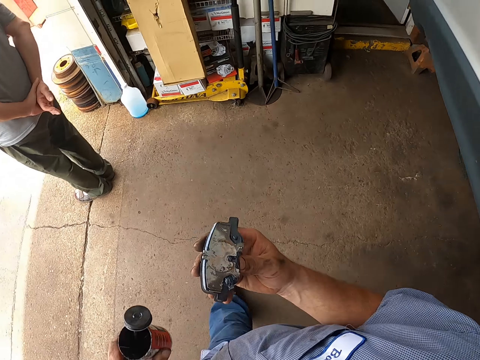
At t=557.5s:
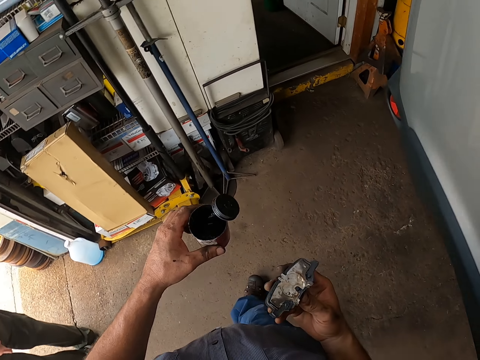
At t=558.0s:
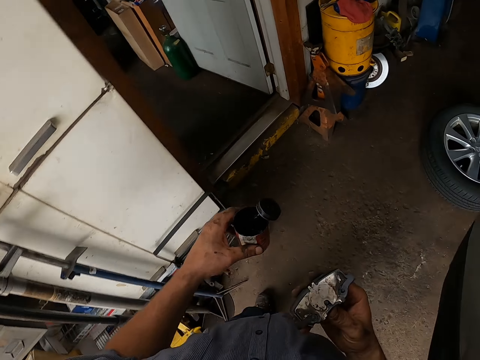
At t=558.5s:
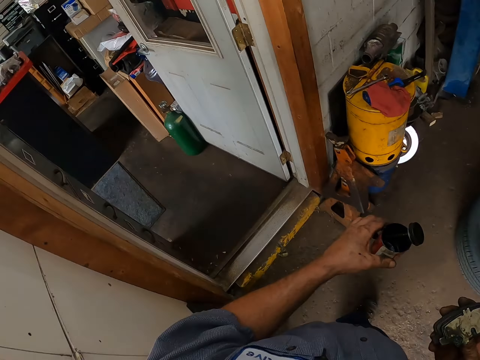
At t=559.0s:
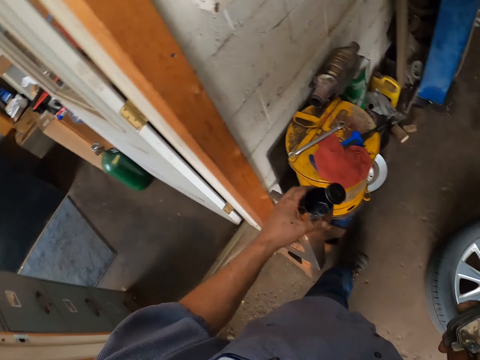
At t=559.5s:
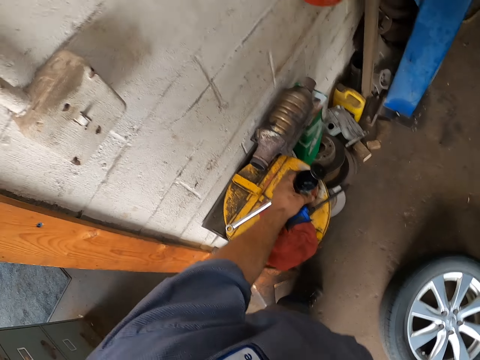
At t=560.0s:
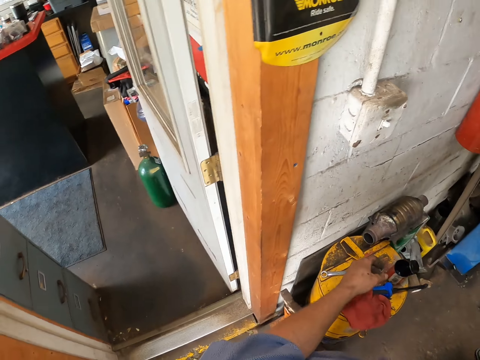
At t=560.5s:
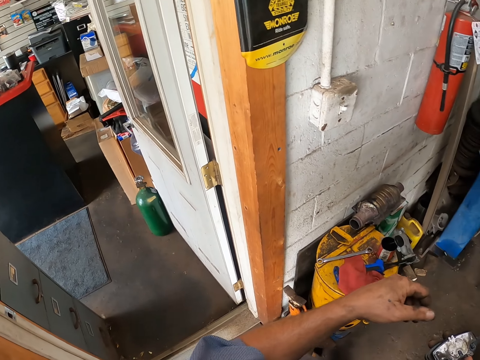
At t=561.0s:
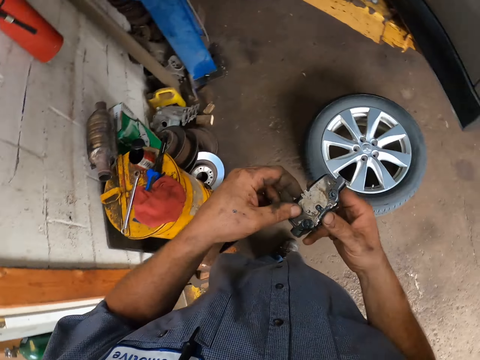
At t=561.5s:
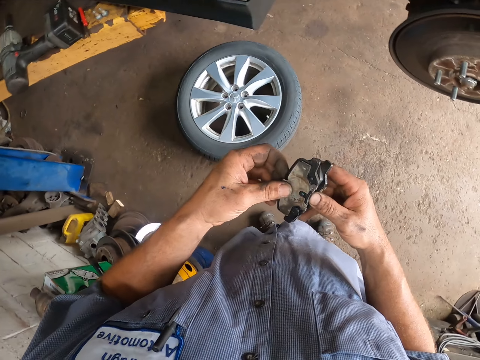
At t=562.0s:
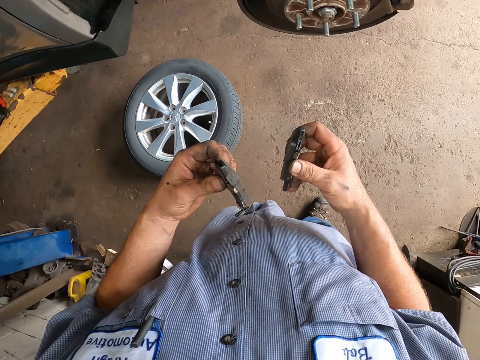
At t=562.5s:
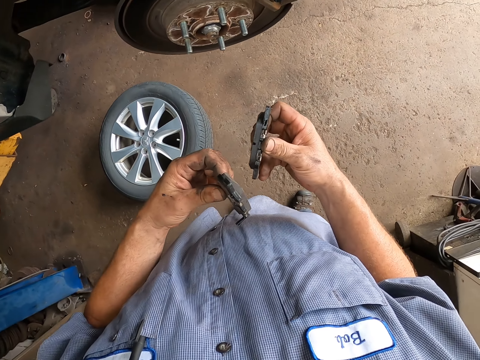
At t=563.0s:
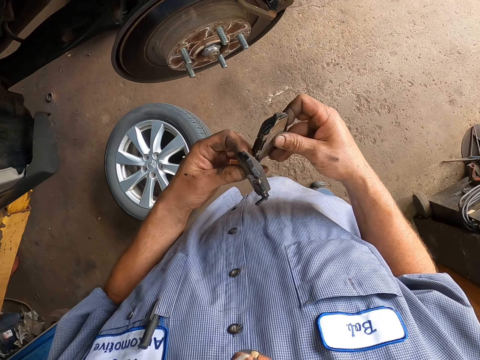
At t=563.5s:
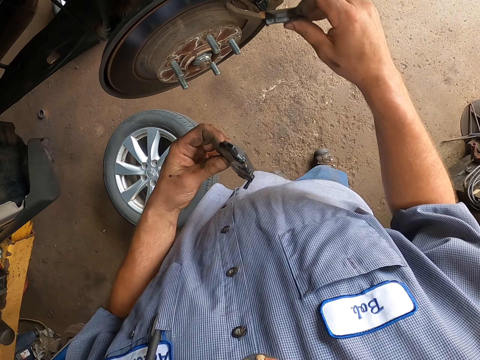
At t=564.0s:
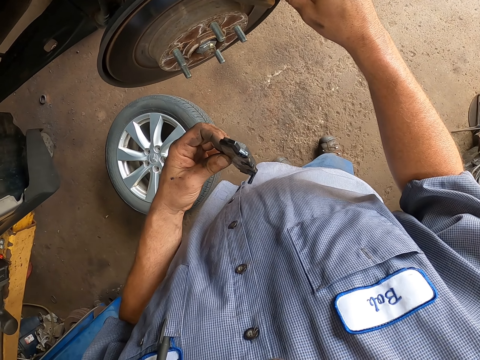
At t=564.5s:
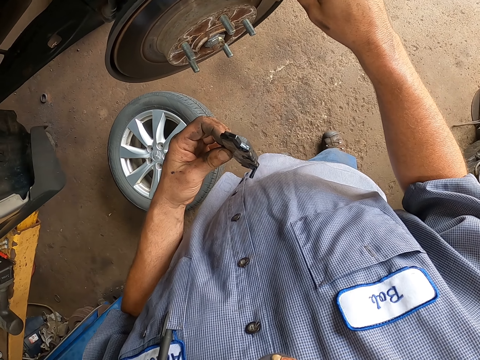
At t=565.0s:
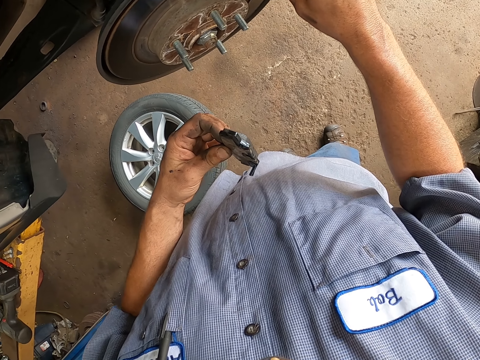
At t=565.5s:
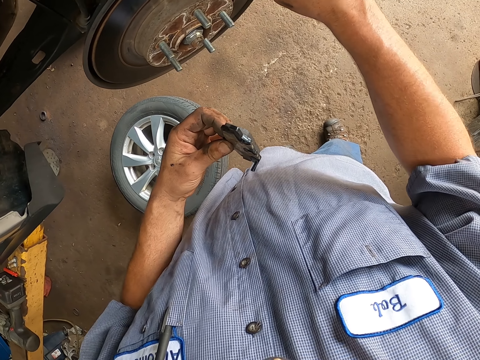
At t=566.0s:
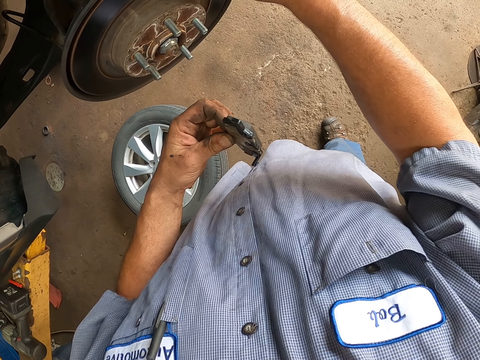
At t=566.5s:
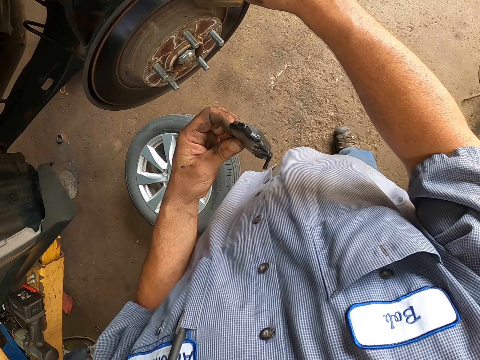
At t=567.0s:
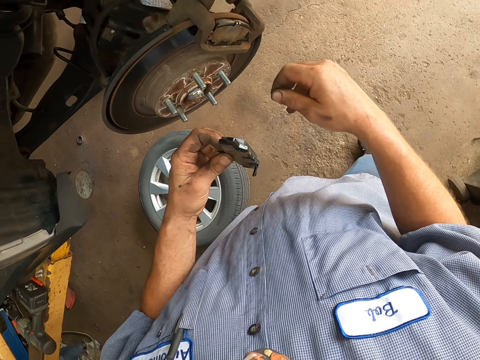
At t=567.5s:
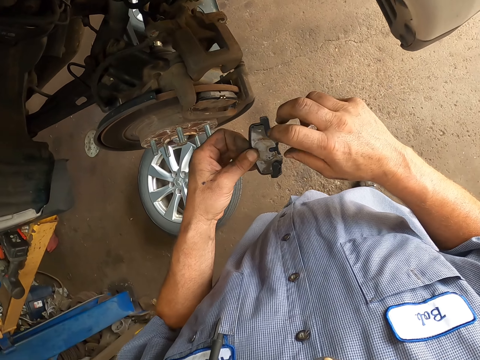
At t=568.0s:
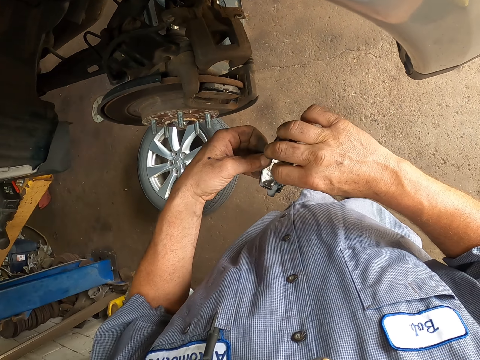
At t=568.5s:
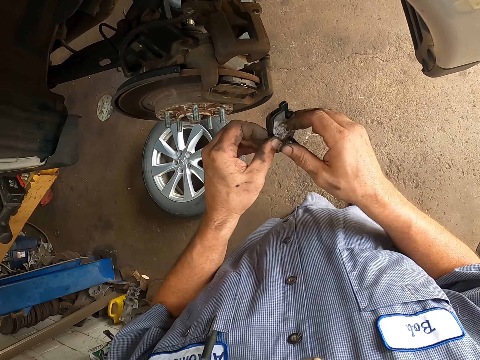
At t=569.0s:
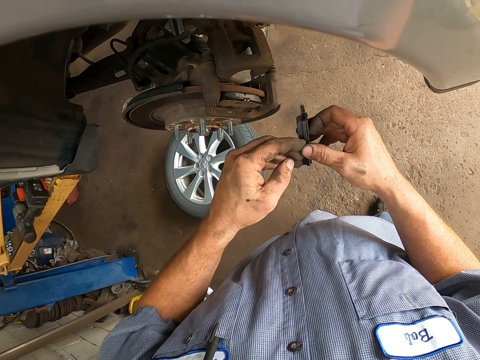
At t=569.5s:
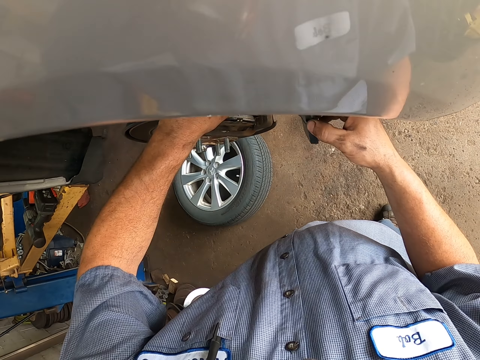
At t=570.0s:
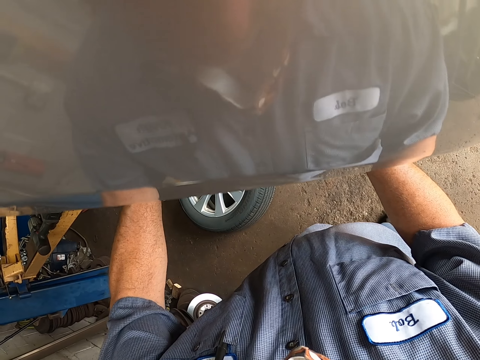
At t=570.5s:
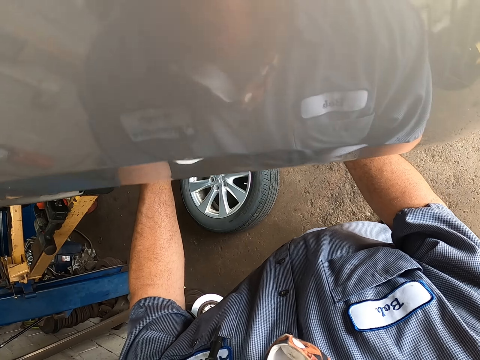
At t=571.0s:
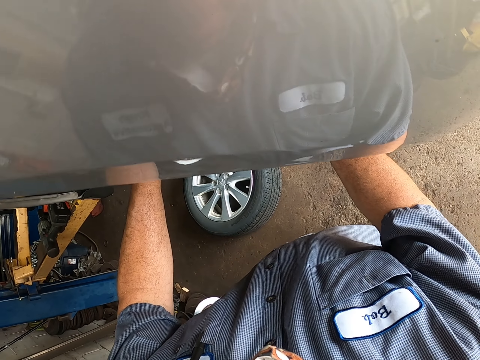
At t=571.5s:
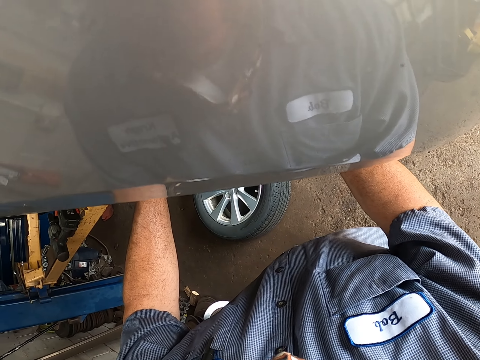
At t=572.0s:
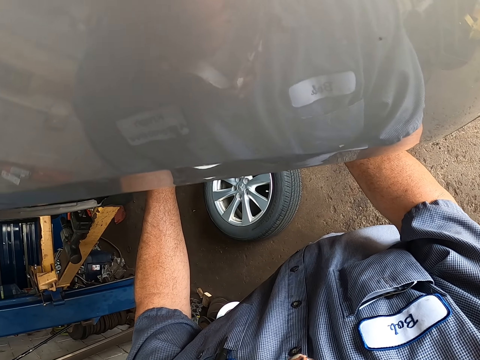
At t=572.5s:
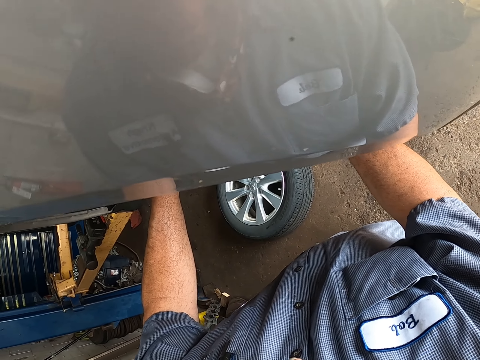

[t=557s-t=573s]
The camera wearer puts the container on a bucket. He looks at the metals in his hands. He puts the metals on the wheel hub. He fixes something to the wheel rim. He puts the other metal on the wheel hub.

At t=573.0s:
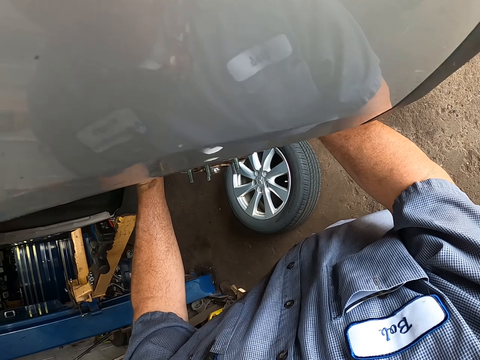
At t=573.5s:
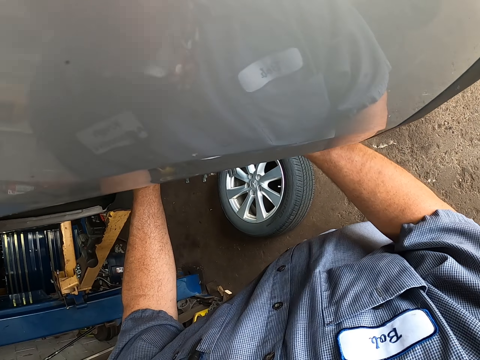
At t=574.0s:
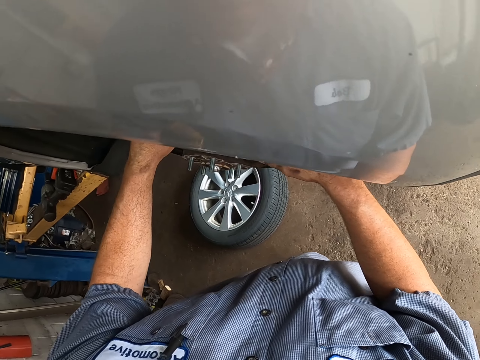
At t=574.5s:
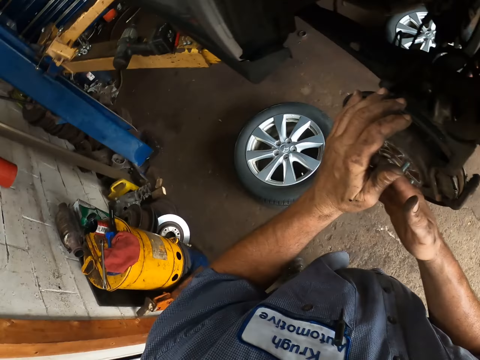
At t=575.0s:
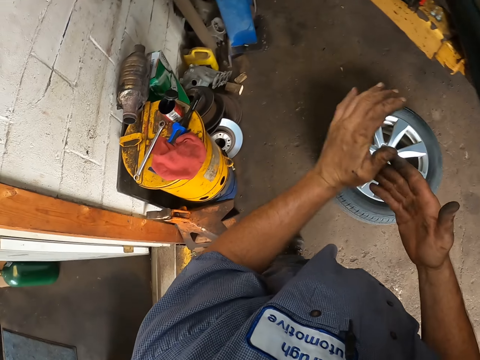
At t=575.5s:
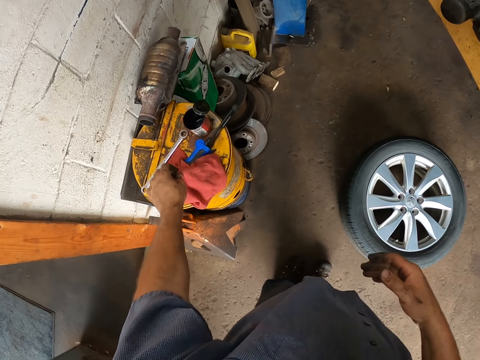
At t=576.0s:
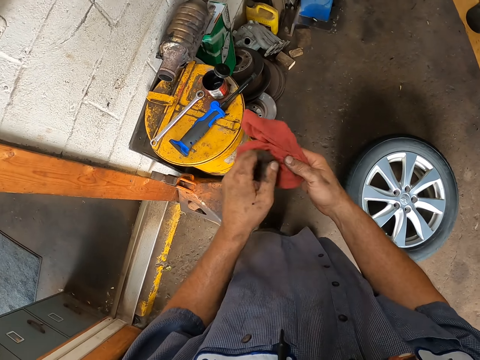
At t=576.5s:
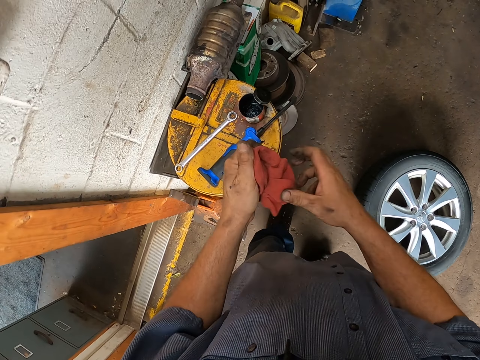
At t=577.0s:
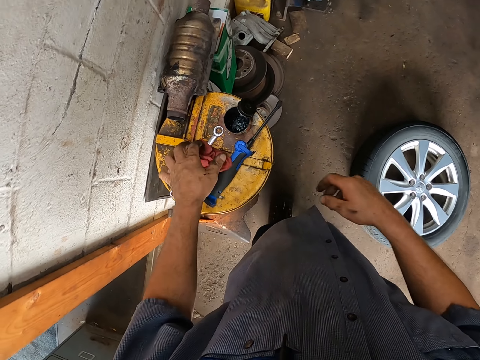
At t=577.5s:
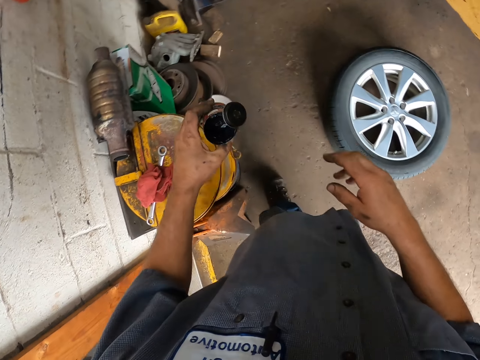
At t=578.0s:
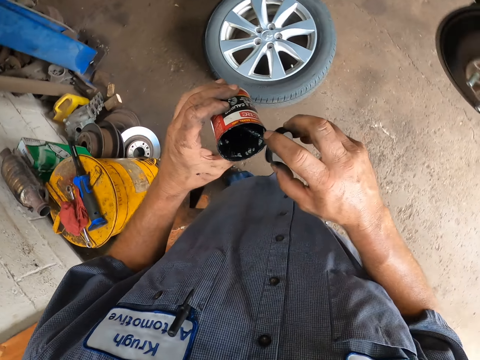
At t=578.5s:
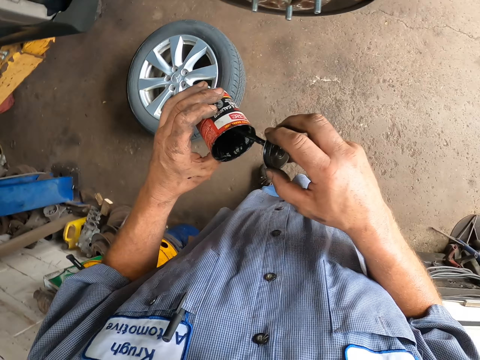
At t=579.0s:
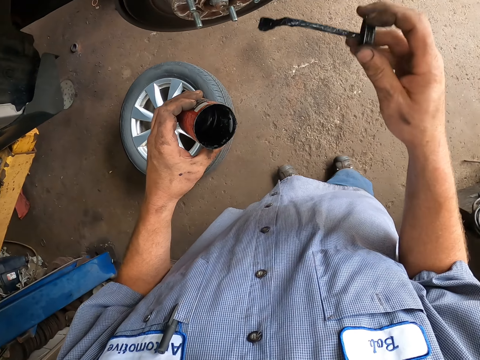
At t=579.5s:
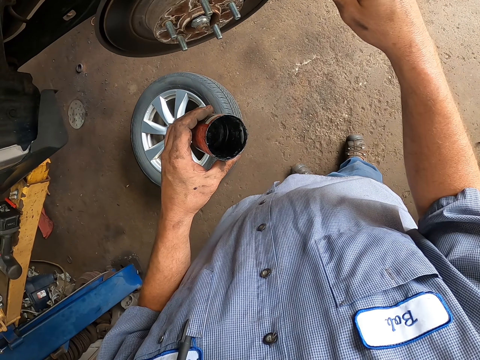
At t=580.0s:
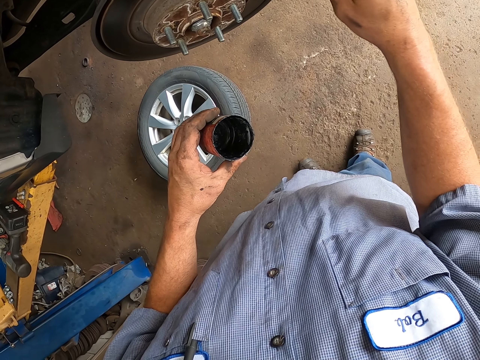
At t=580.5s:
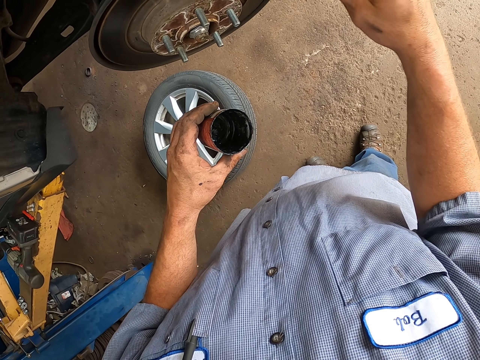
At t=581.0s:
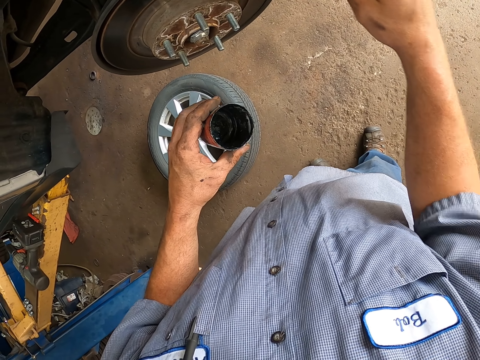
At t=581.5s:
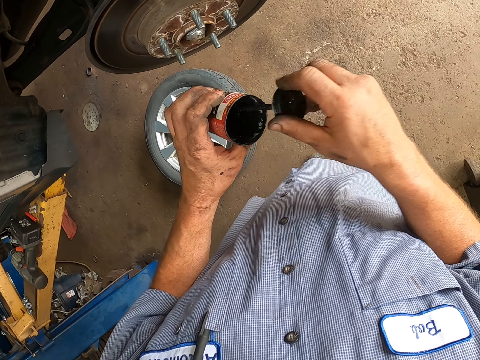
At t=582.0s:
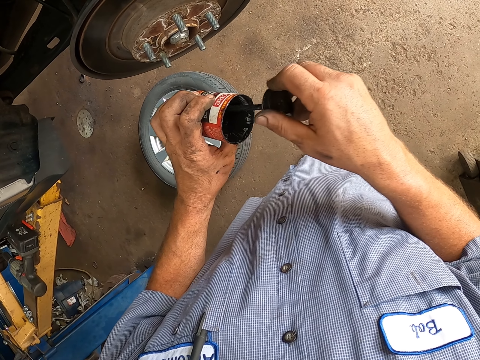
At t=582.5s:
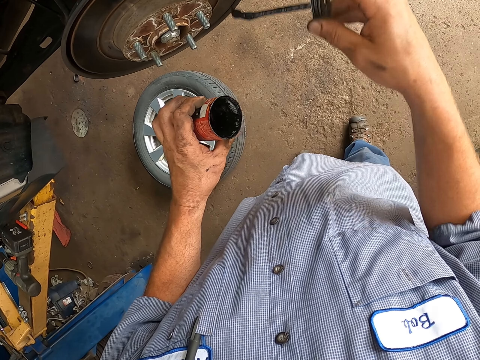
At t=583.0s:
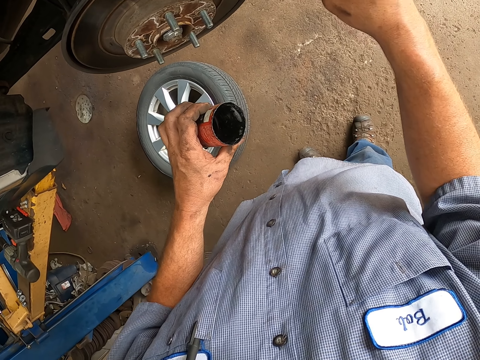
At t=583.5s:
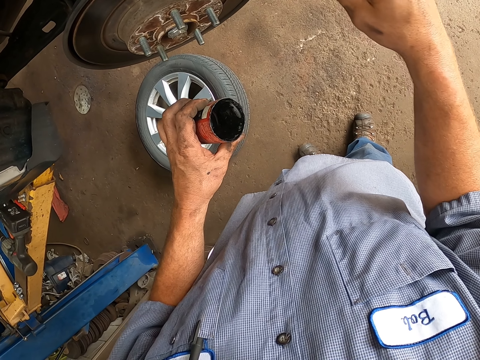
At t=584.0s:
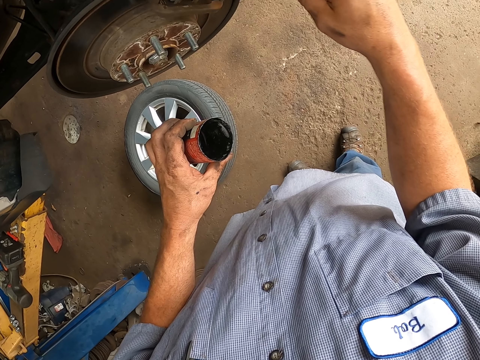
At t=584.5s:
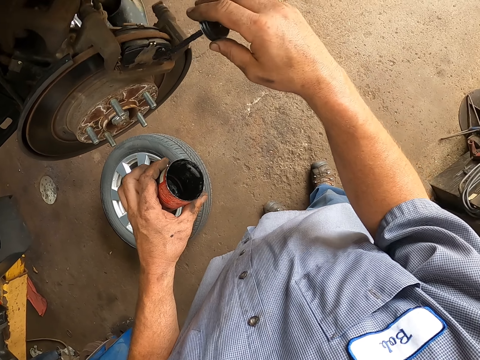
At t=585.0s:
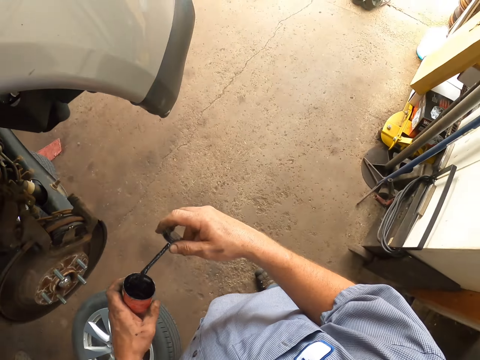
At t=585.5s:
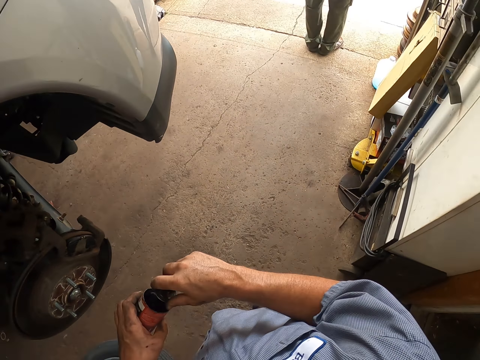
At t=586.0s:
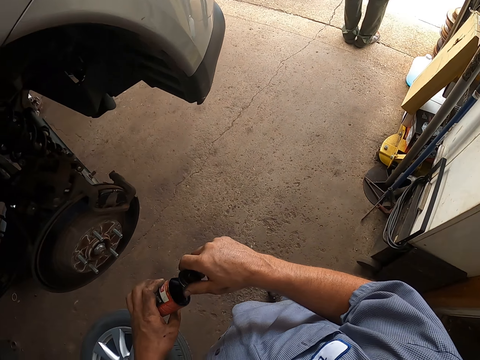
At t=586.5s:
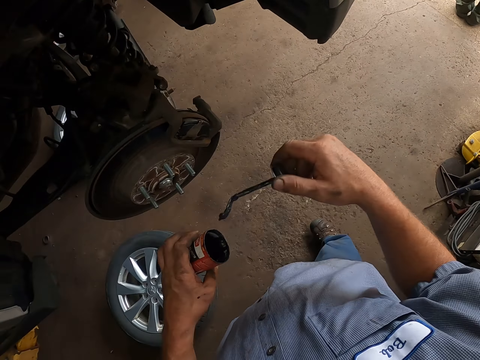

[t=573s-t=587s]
The camera wearer rubs his hands. He cleans his hand using a rag. He puts the hand cloth on the bucket. He picks the lubricant. He applies the lubricant on the wheel hub.
